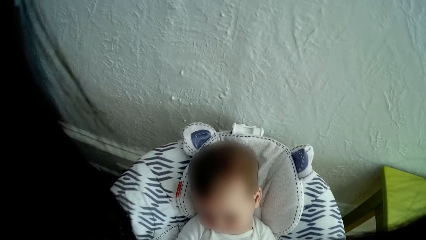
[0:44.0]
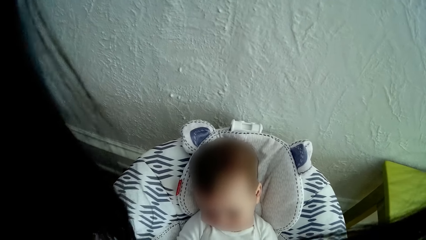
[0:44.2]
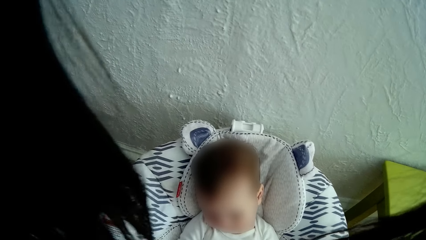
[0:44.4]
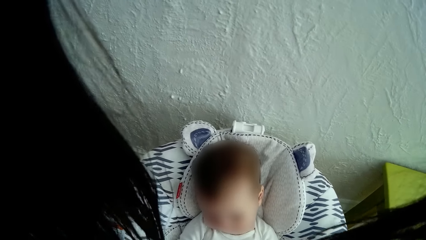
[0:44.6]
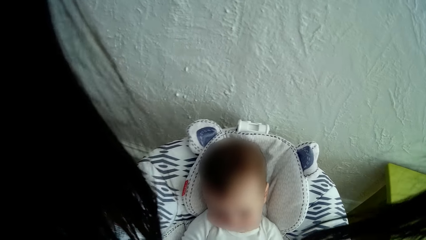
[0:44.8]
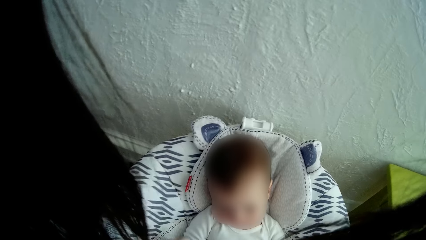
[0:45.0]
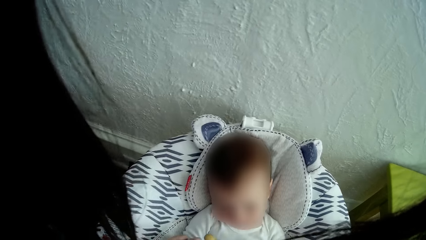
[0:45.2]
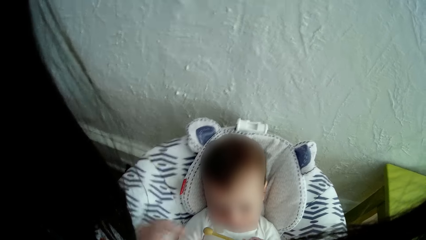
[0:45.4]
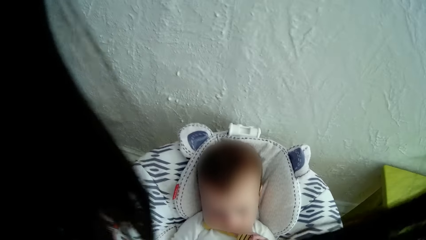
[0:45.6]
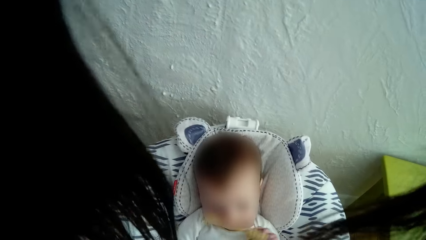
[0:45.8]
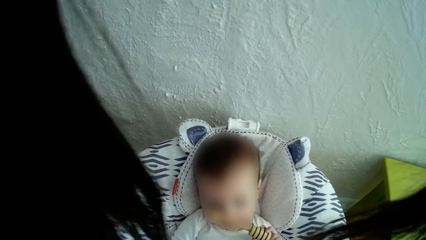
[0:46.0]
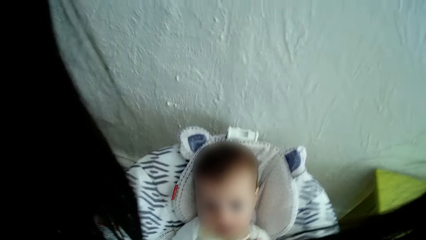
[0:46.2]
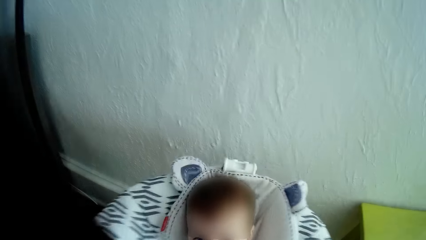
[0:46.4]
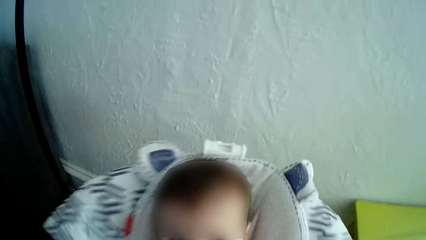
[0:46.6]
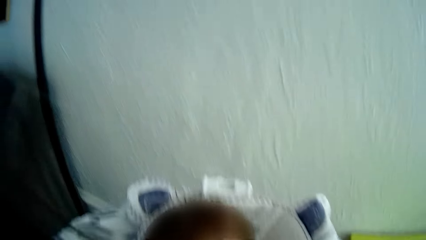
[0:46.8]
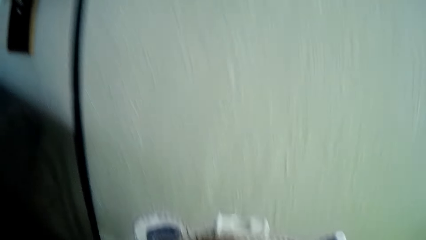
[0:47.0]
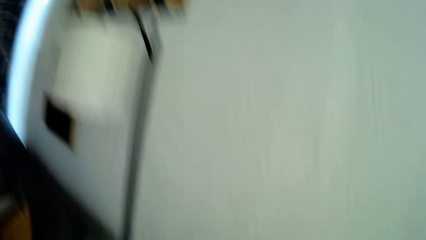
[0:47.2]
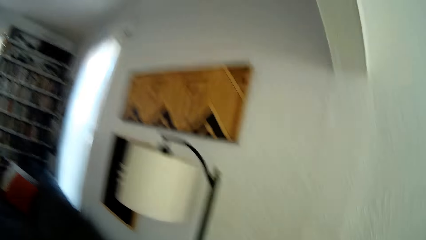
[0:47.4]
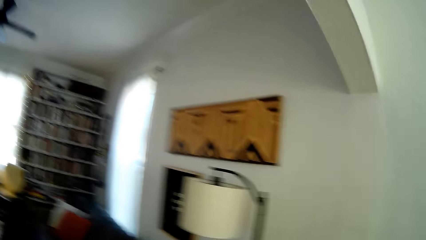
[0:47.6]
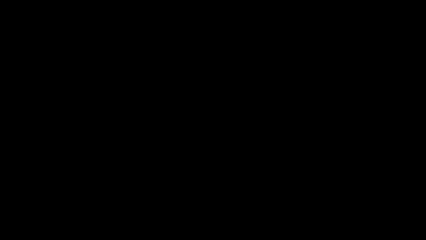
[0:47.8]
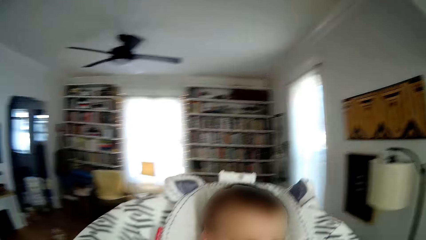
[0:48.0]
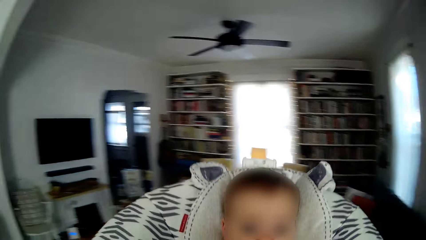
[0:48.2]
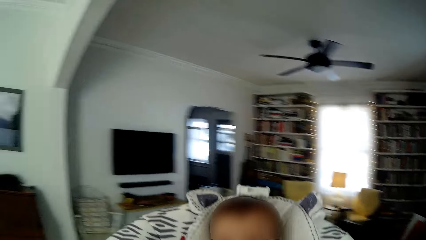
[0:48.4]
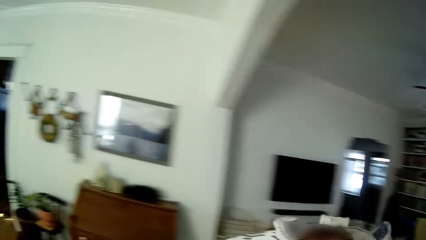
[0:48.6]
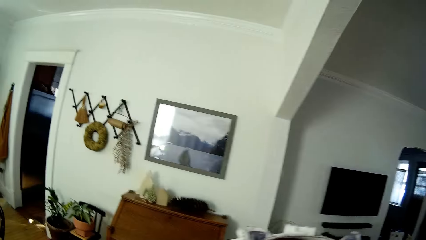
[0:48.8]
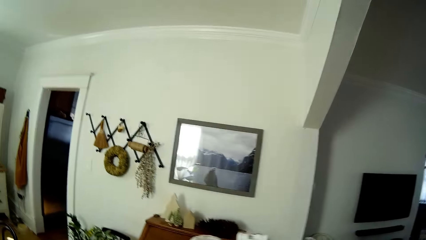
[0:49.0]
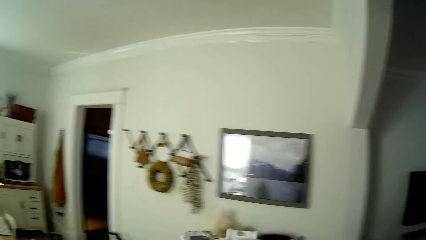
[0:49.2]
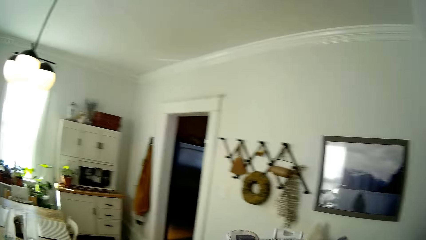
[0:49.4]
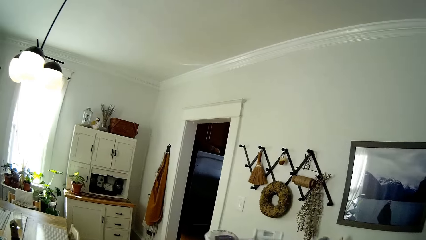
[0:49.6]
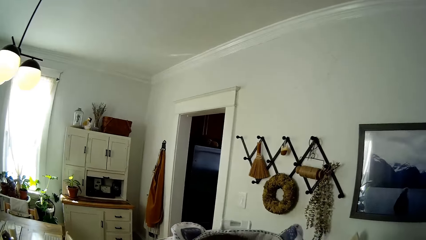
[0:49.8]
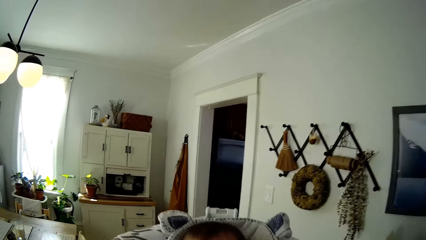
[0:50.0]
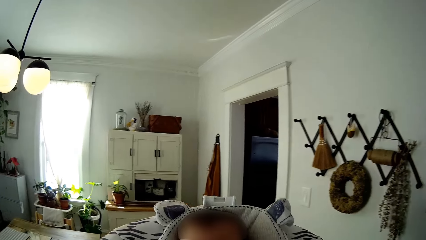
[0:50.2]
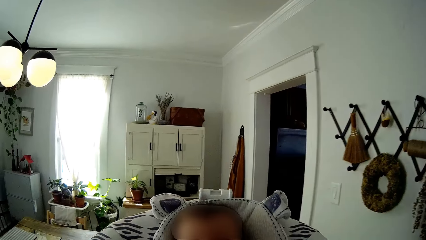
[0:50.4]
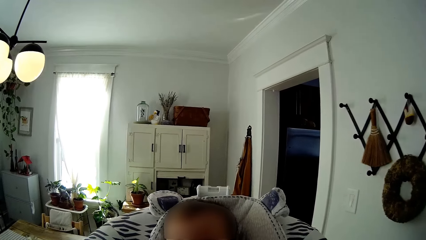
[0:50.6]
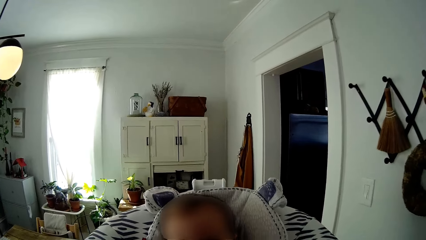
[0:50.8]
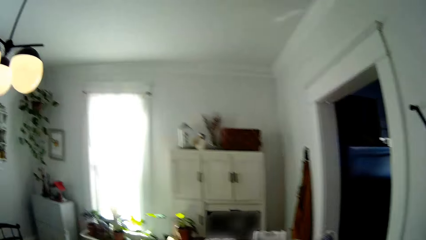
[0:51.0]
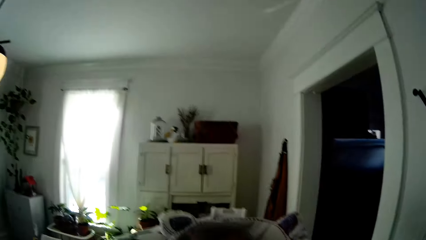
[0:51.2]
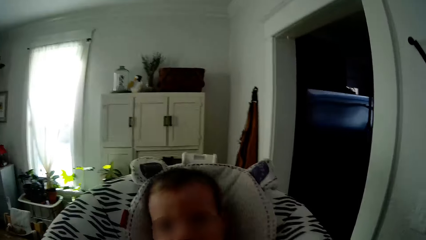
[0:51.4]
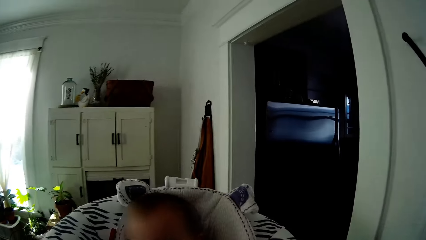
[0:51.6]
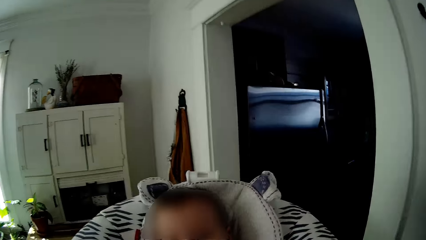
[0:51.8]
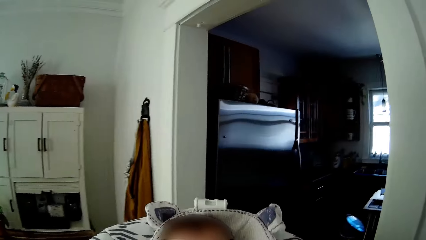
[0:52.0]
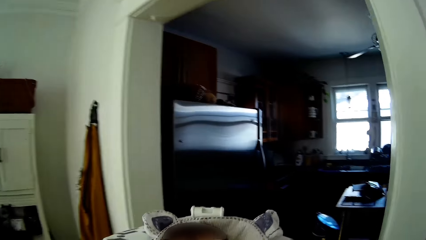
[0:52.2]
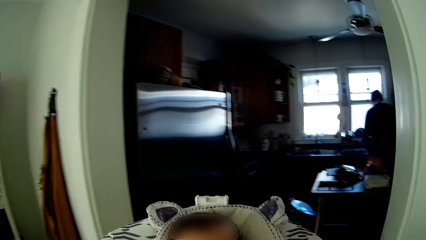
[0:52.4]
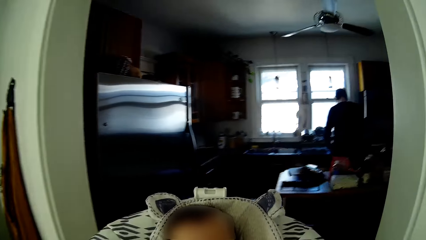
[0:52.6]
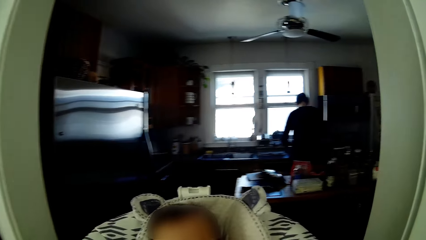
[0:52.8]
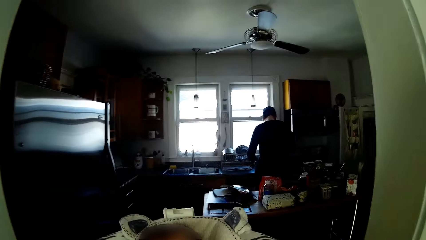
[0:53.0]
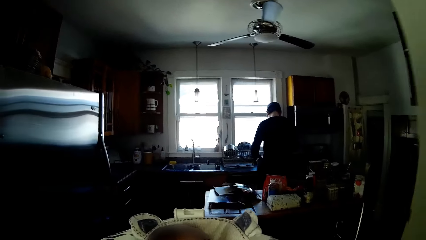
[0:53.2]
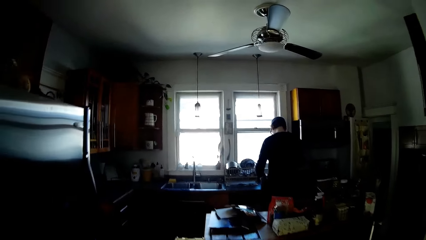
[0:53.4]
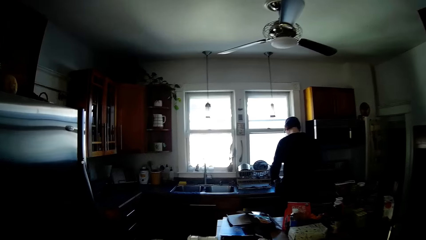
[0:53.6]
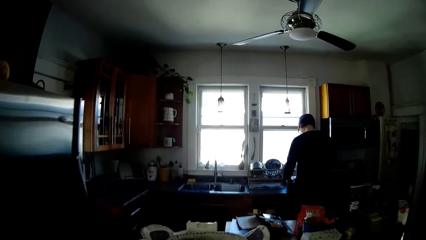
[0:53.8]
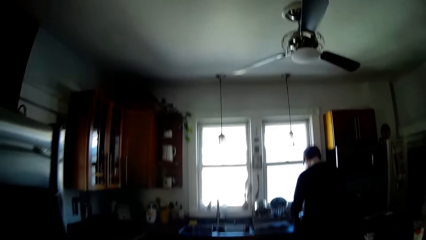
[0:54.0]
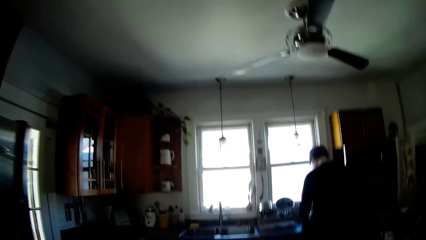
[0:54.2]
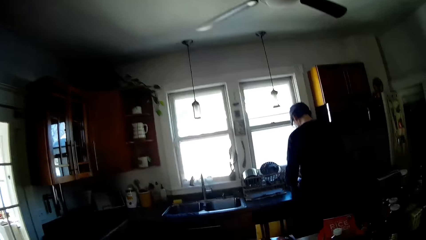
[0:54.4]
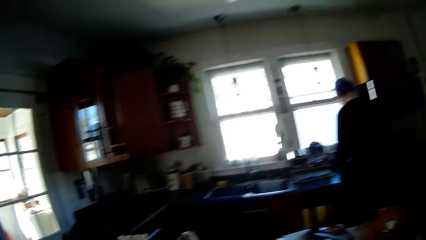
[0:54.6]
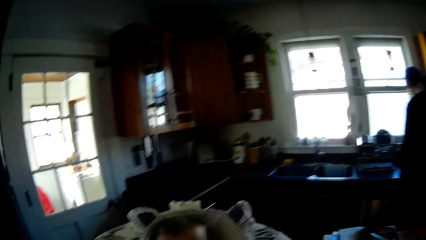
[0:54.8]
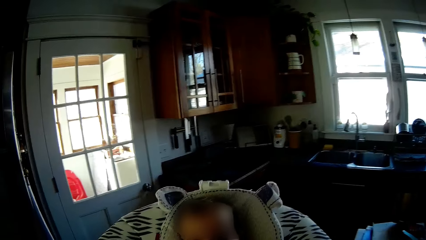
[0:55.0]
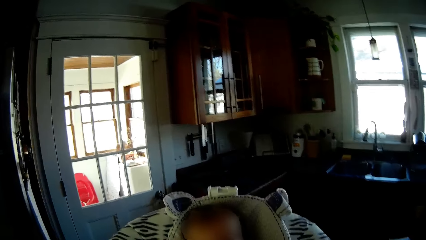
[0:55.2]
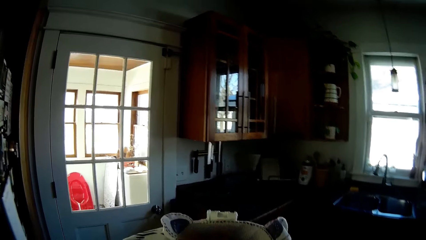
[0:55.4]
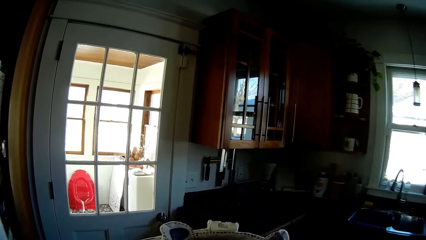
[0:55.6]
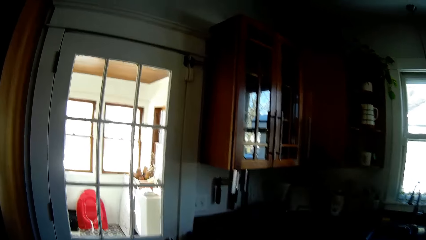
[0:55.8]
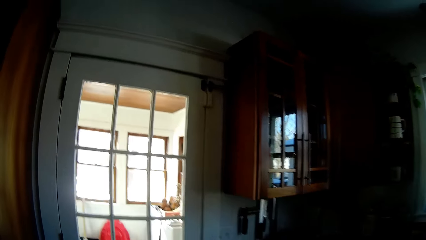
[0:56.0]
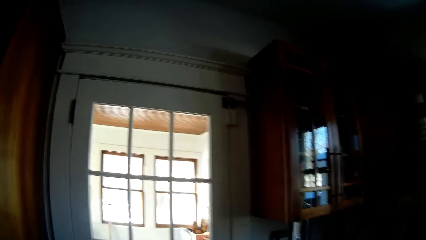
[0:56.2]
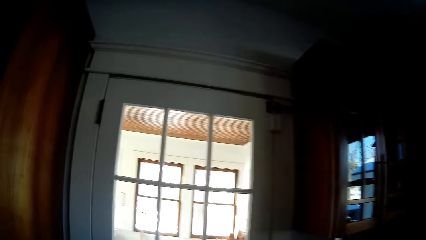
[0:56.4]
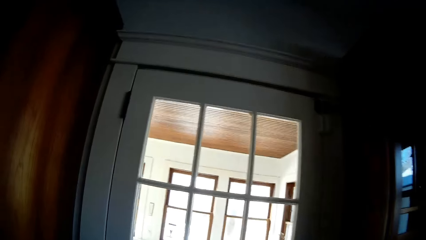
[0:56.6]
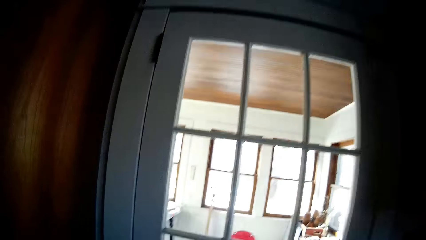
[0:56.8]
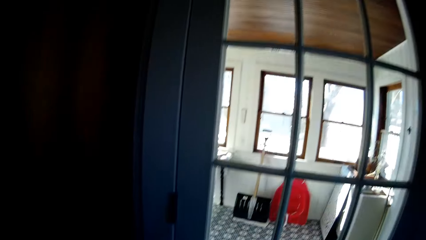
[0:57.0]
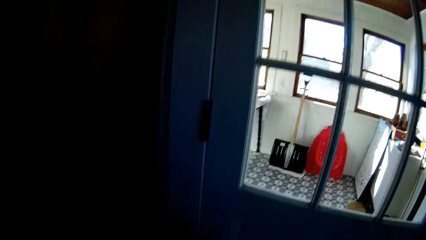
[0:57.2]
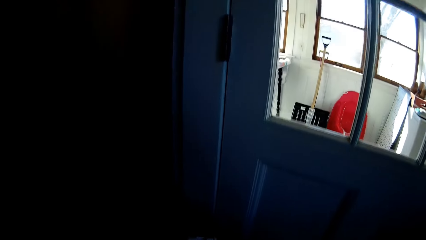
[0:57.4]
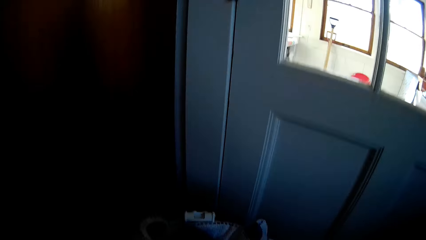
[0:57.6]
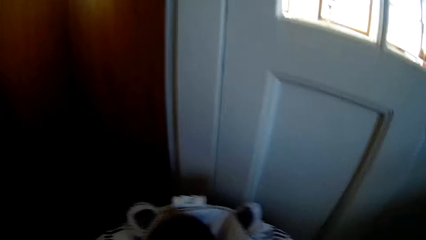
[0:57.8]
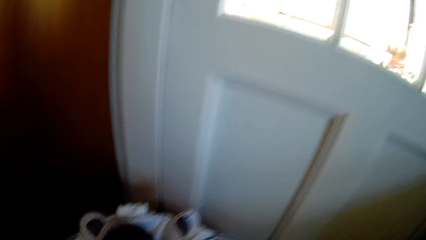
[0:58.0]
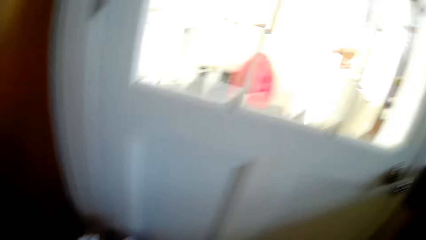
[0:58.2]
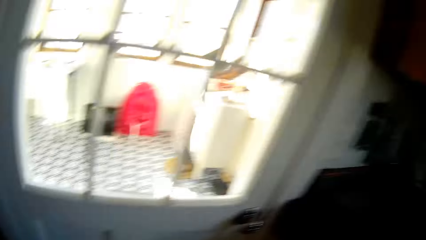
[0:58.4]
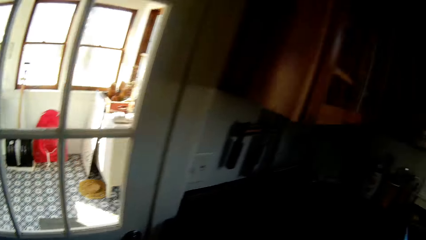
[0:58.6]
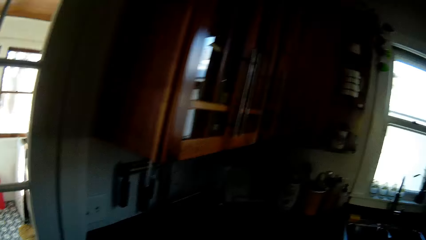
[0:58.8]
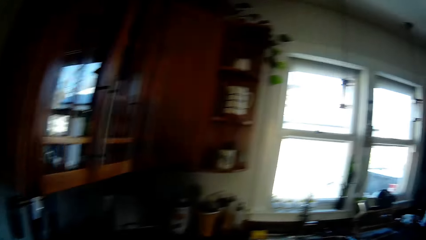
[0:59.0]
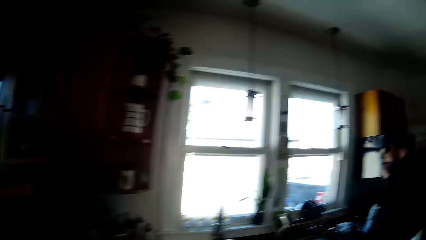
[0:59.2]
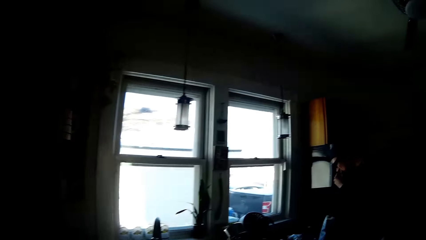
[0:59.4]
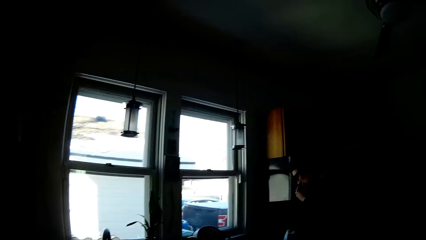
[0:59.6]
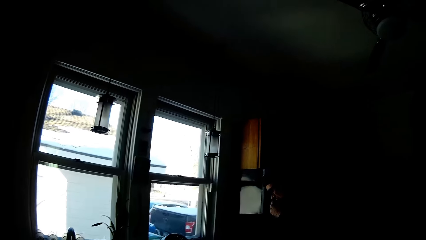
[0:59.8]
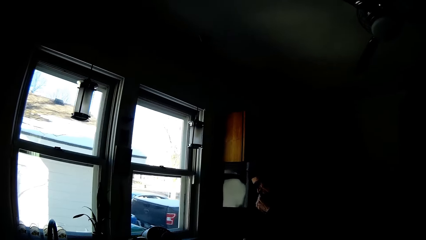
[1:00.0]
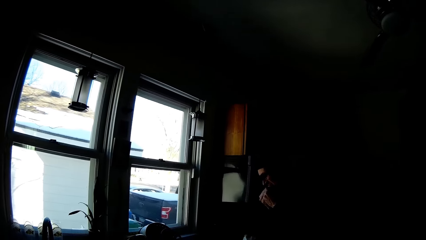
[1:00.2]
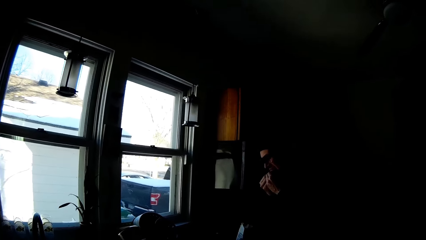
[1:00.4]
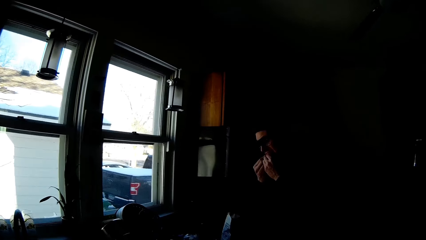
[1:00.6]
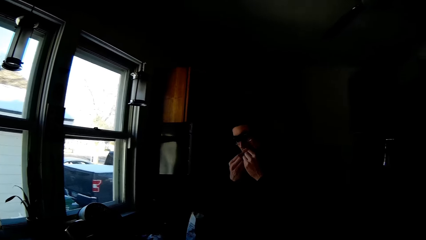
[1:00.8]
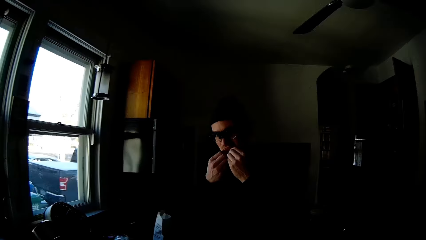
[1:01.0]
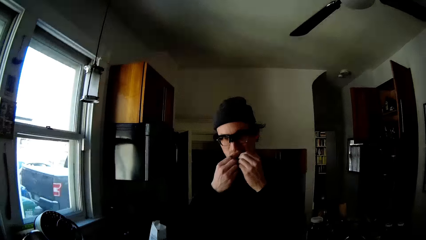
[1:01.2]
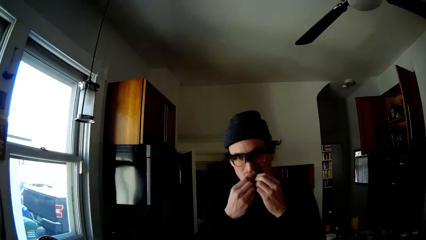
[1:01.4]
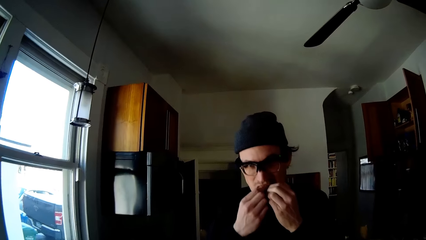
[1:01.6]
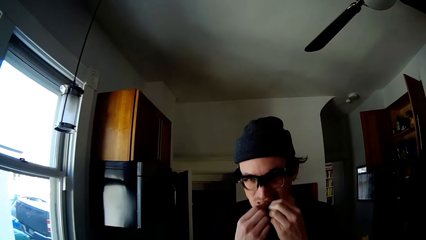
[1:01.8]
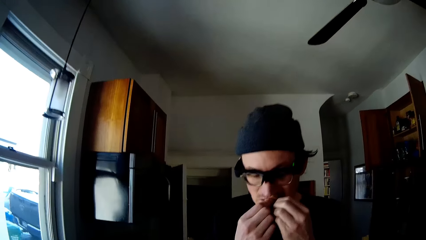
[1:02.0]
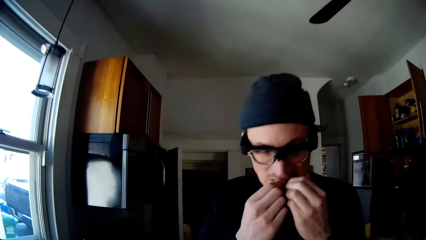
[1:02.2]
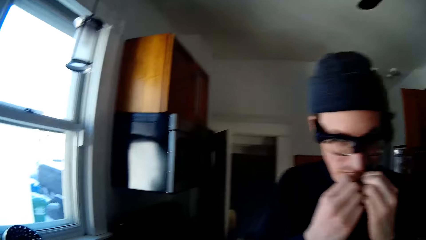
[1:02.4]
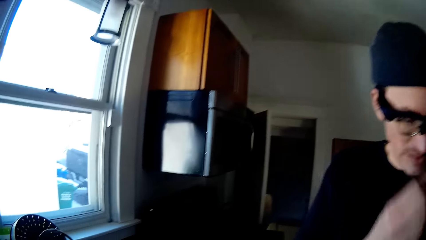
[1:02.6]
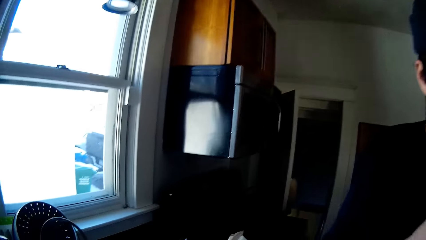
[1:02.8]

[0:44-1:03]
The camera wearer picks up the baby with the high chair with both hands. They walk with the baby. They enter the kitchen. They place the baby and the high chair on a kitchen floor with both hands. They walk towards a man. The man tears a sweet wrap in both hands with his teeth.
